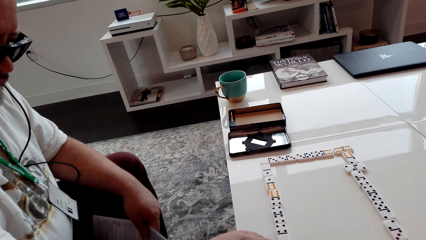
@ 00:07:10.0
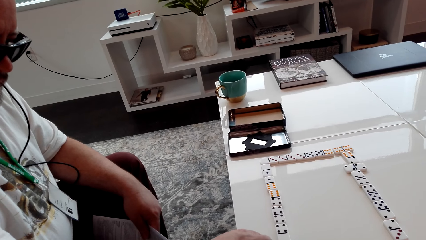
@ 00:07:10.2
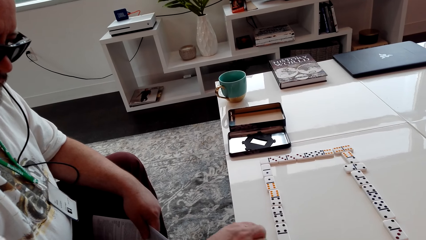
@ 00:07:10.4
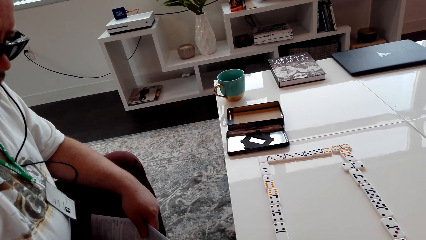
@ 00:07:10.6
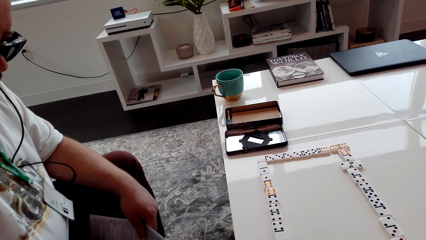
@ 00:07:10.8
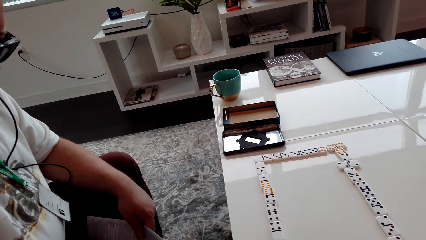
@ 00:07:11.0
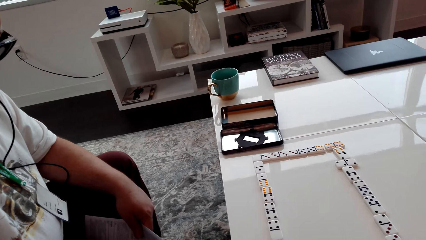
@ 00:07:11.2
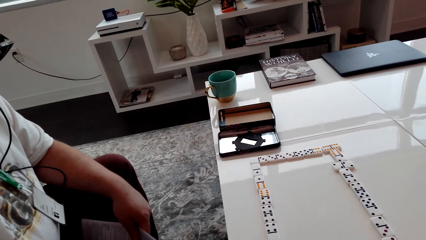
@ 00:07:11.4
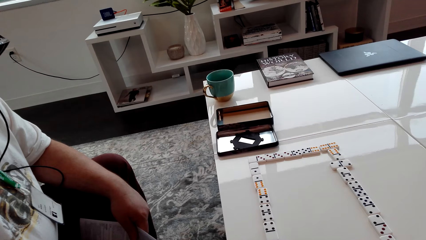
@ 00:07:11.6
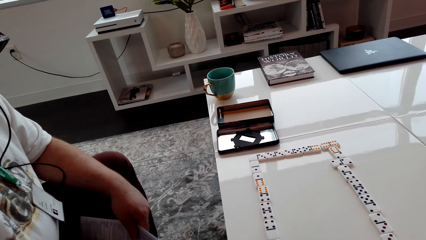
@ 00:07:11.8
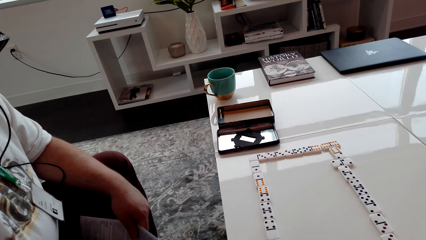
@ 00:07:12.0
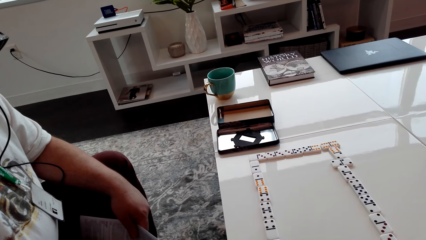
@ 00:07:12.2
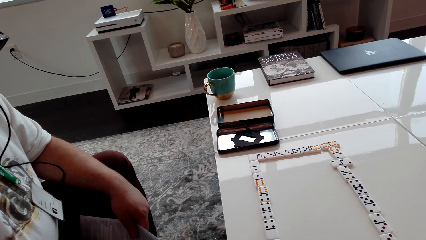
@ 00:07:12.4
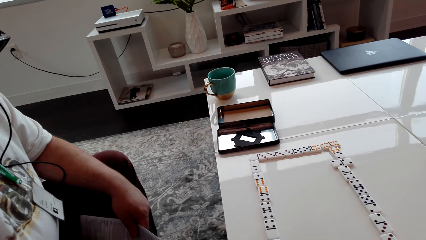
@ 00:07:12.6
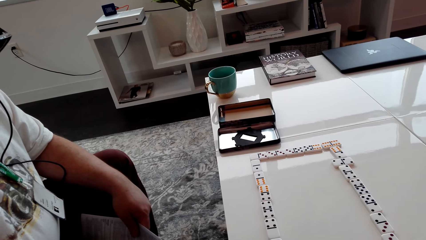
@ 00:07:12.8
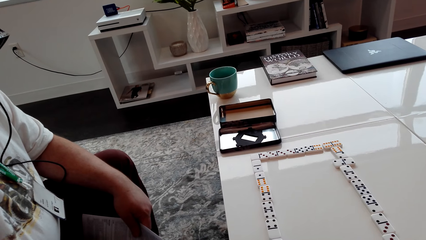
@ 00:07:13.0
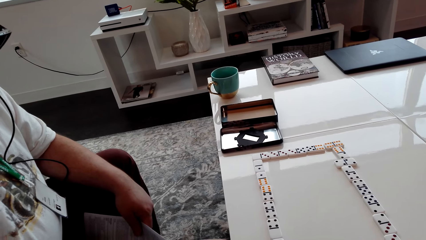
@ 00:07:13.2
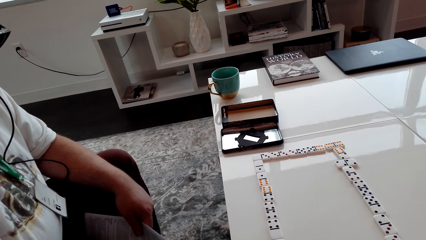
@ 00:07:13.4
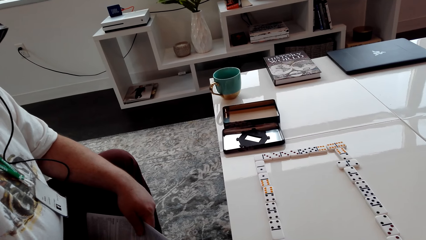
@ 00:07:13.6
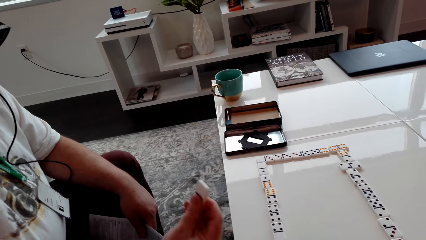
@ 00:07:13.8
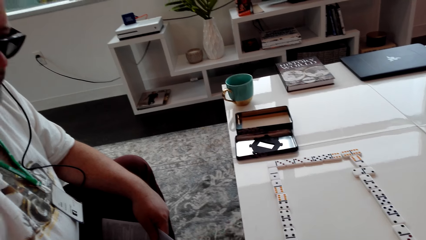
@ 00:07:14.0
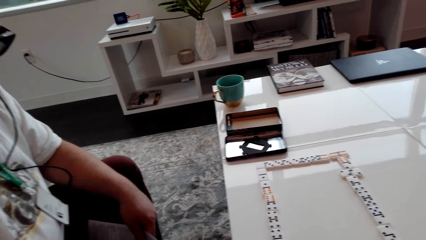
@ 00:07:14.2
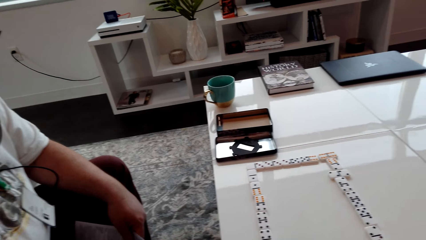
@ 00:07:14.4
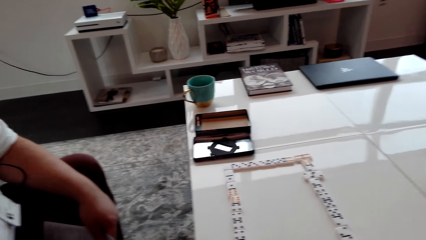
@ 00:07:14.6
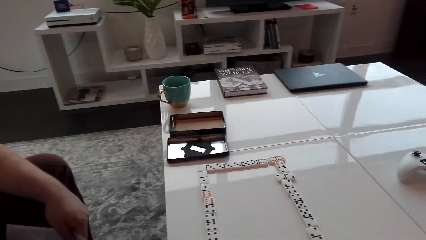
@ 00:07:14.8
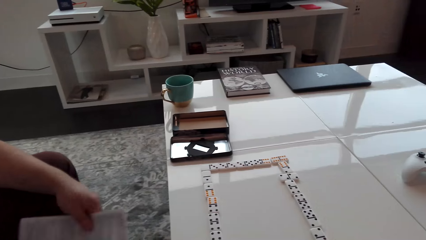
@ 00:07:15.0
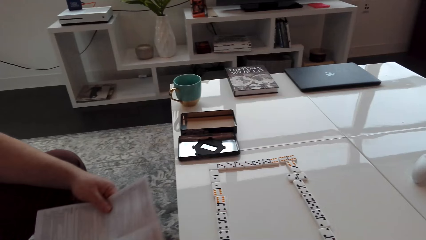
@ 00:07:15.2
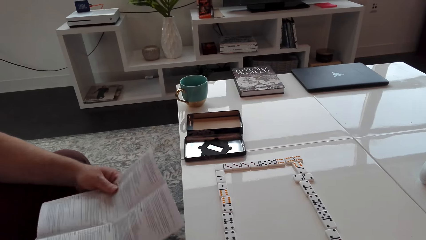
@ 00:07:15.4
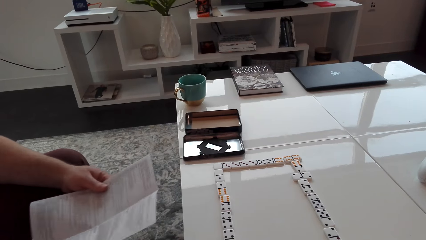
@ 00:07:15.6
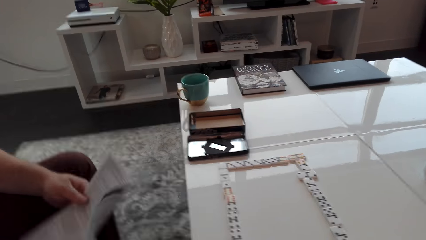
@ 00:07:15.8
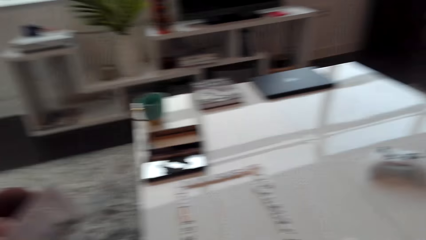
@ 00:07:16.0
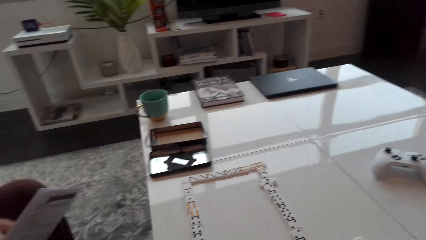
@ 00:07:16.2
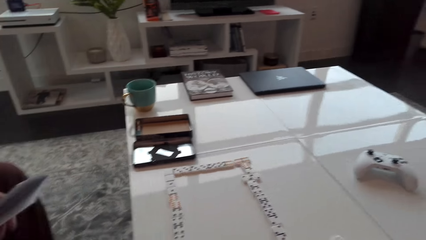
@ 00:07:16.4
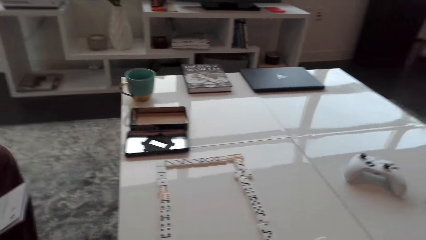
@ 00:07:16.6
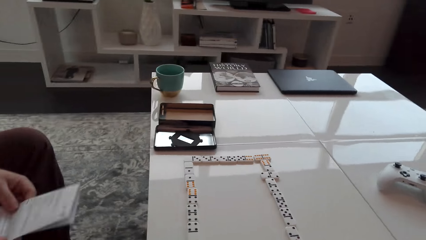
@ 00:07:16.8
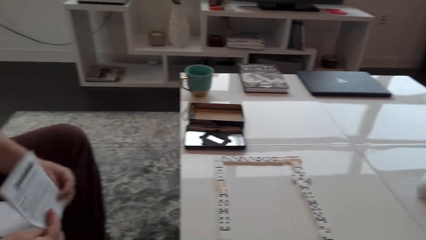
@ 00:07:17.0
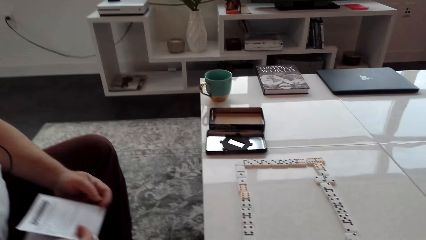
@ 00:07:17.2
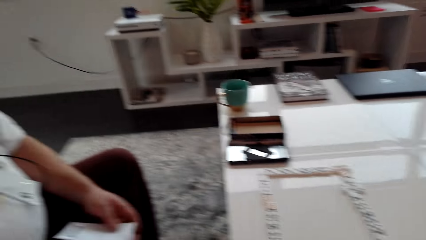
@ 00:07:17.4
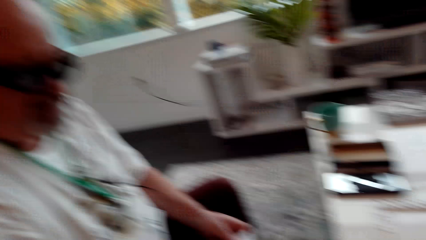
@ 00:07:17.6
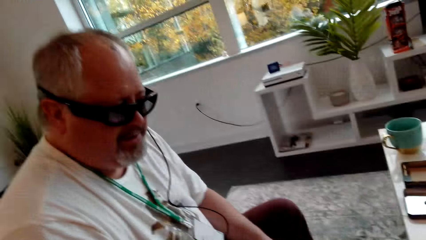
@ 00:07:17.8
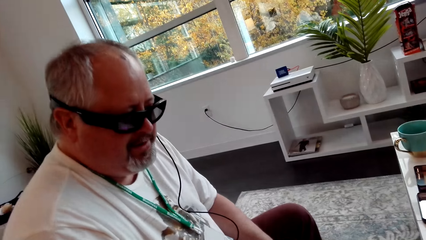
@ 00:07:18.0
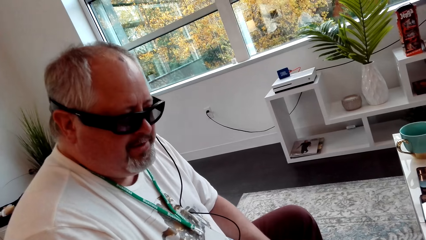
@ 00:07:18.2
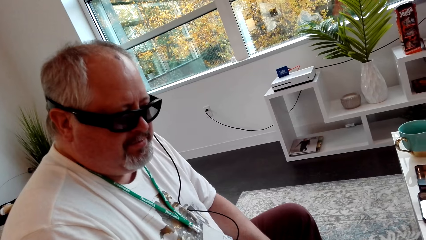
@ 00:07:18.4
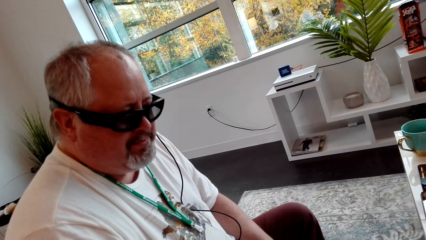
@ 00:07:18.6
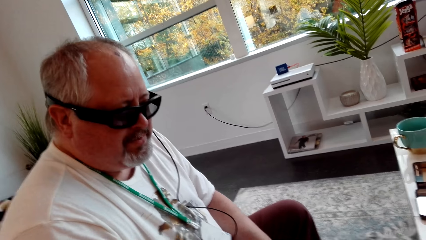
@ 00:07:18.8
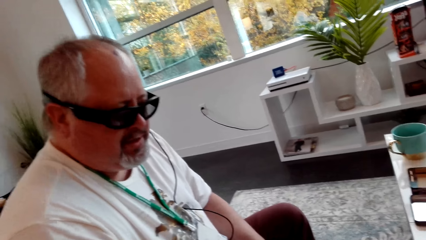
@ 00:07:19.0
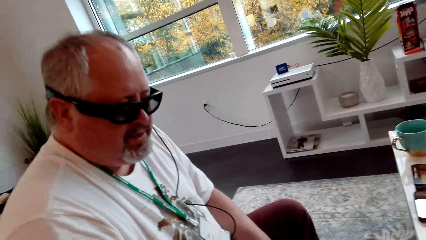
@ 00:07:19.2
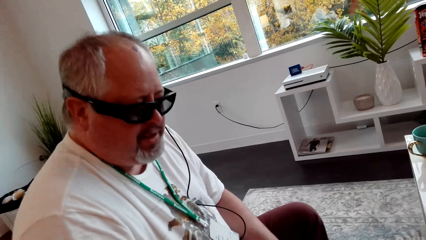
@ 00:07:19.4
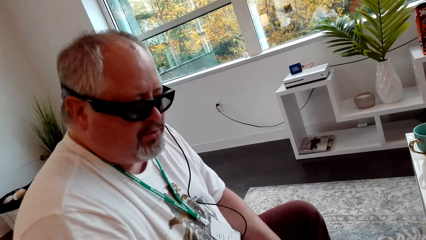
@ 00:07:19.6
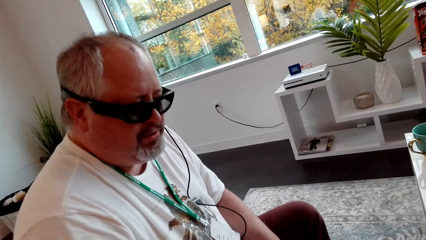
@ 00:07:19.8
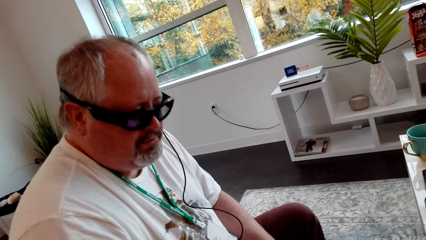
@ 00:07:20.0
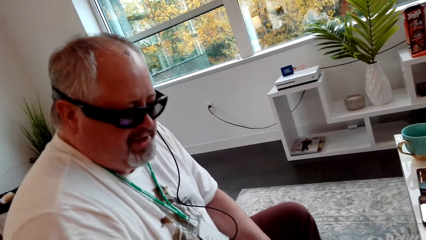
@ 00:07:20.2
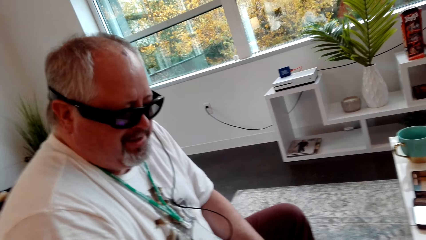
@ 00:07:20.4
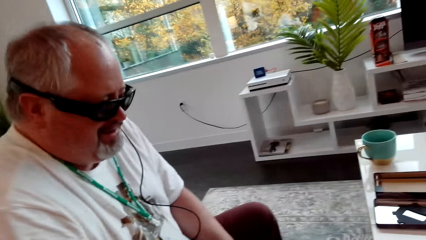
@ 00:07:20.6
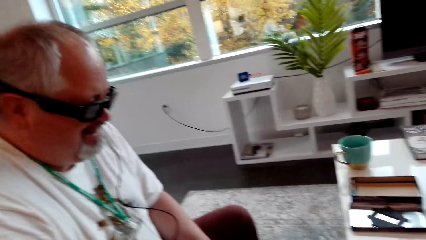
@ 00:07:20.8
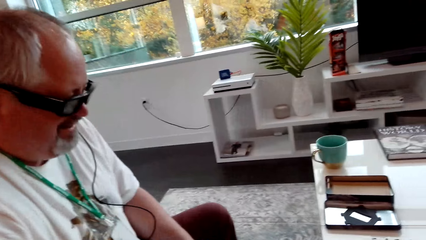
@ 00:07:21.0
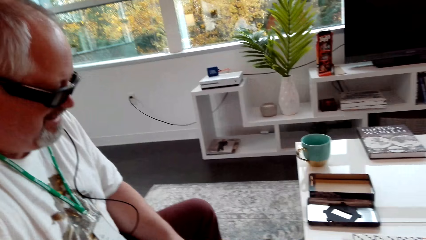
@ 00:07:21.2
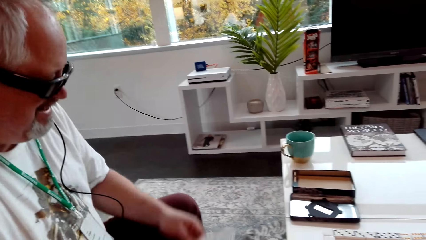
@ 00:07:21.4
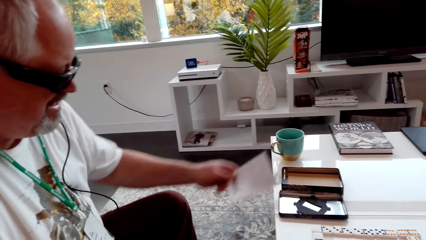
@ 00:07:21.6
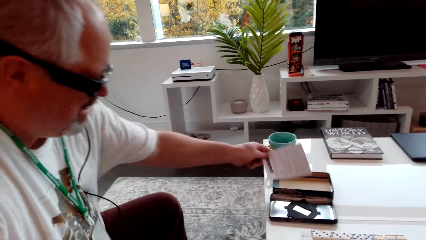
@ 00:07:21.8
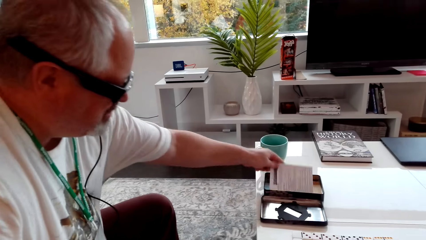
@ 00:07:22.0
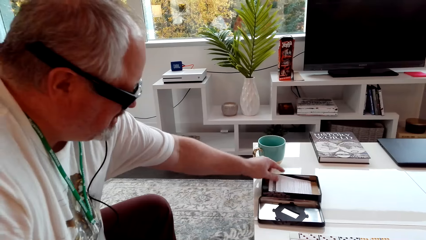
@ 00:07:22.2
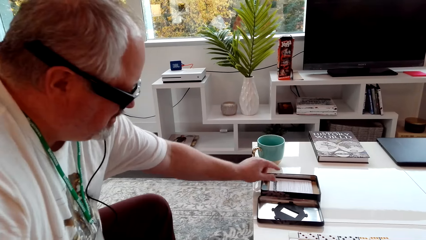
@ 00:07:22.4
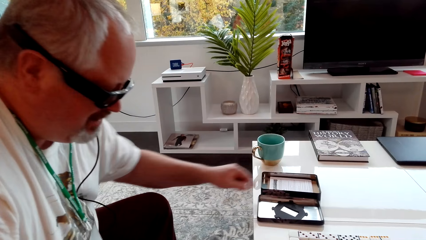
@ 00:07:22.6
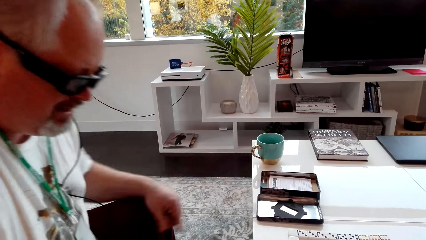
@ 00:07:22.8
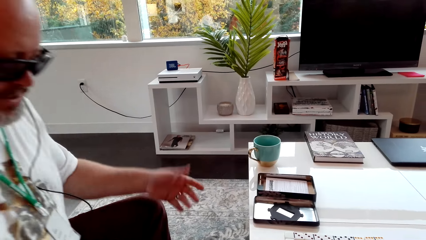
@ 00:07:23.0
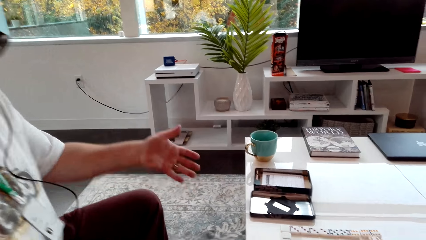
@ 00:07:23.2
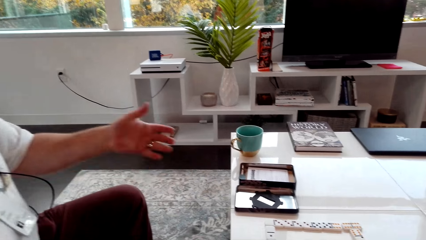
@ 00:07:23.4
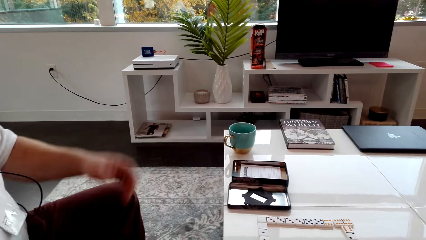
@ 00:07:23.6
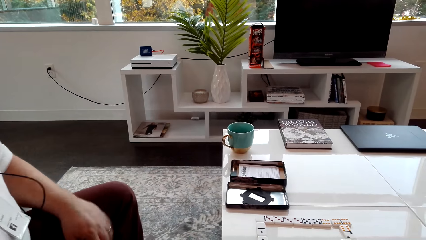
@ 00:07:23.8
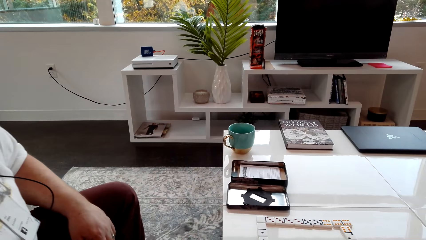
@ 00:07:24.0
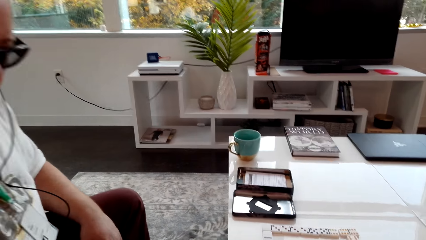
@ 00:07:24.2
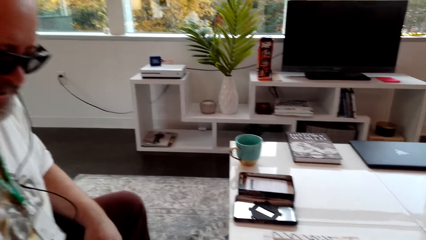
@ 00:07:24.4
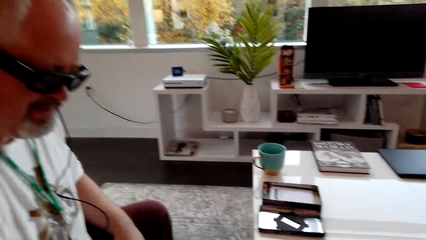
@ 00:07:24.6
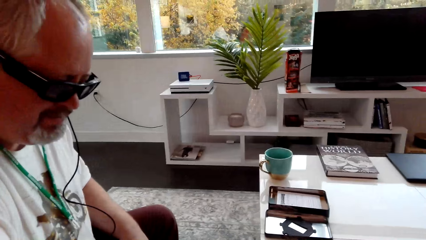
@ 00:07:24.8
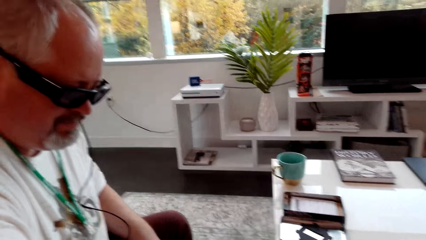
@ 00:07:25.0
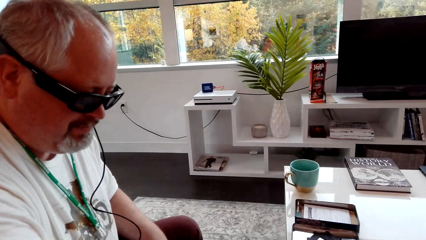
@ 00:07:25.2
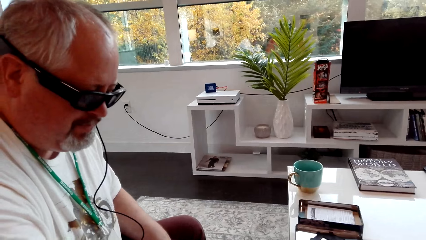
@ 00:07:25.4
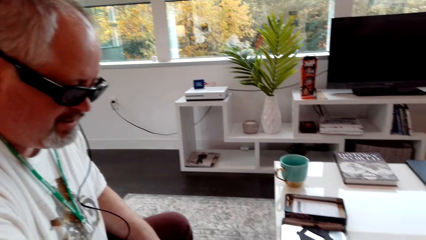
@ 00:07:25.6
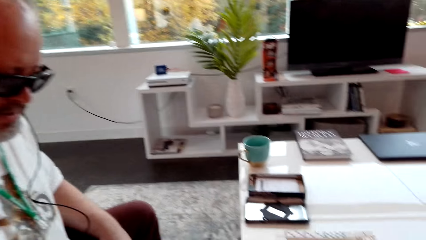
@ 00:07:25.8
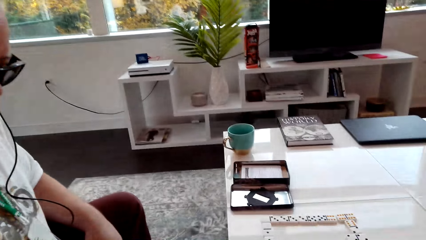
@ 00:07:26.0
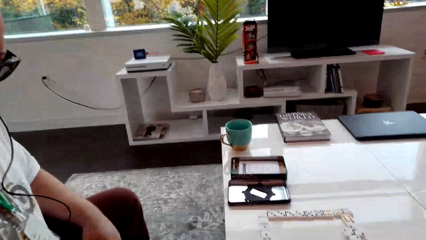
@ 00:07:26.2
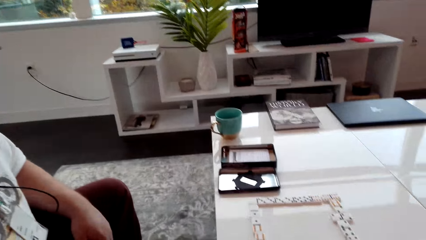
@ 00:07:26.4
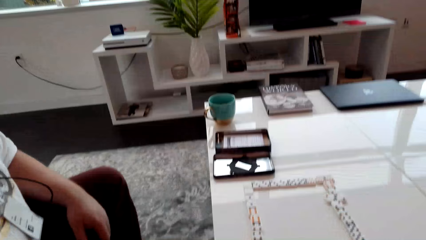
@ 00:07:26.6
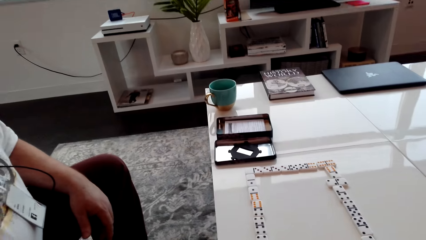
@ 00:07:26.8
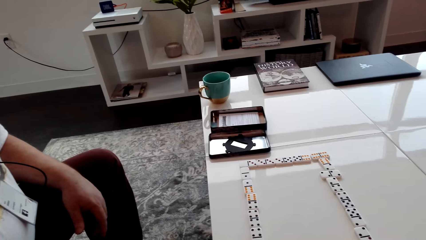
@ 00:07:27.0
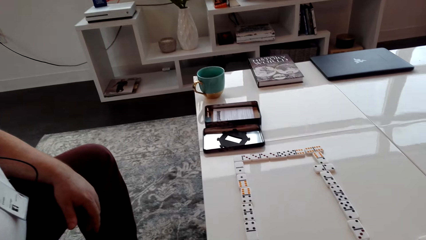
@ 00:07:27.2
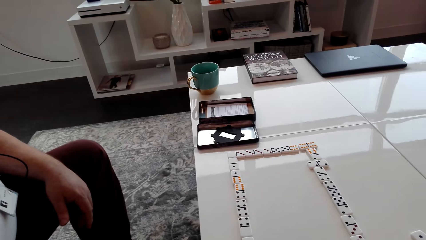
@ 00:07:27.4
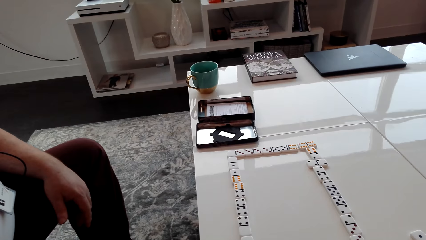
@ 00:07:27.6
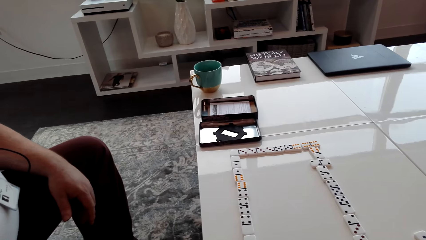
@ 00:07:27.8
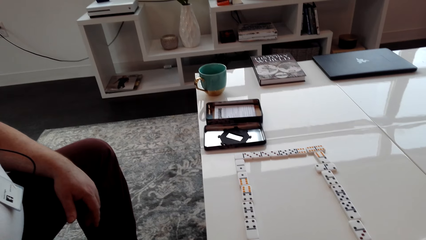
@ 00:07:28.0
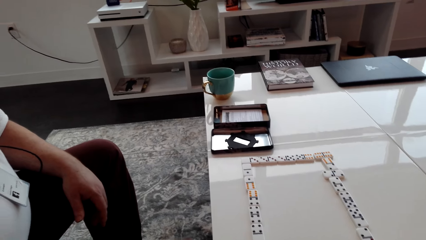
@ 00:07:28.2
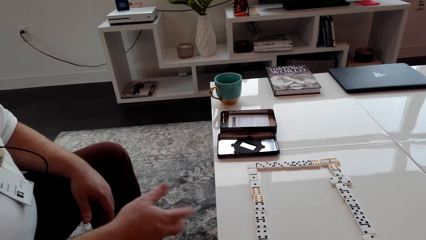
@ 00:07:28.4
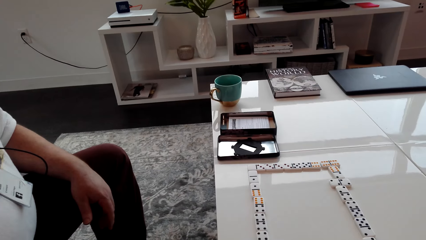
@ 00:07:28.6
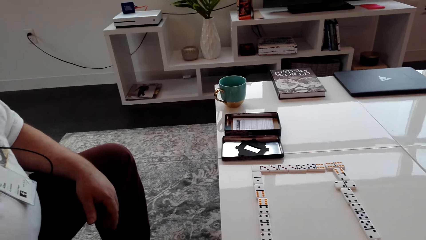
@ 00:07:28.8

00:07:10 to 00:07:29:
A man gestures out. The man looks on the paper. The man holds the paper. The camera wearer interacts with the man. The man puts the paper in a box. The man gestures out.
